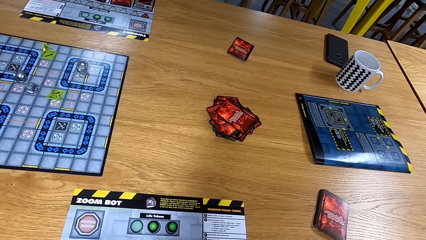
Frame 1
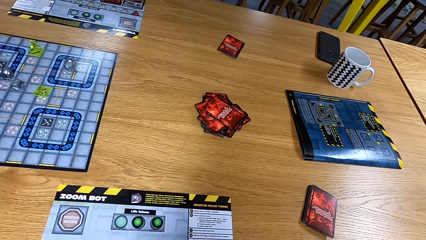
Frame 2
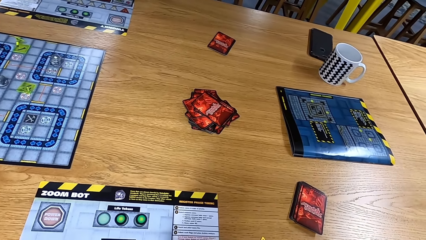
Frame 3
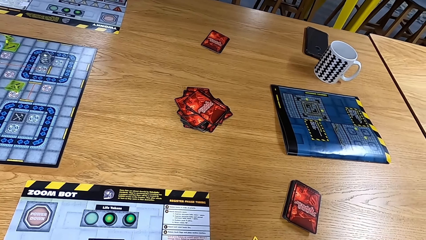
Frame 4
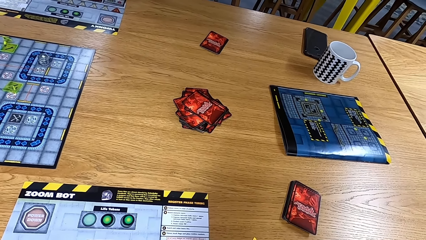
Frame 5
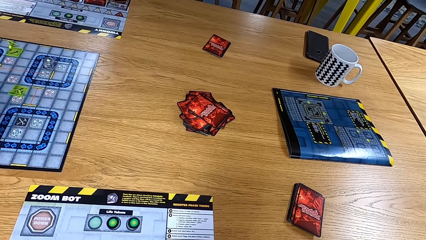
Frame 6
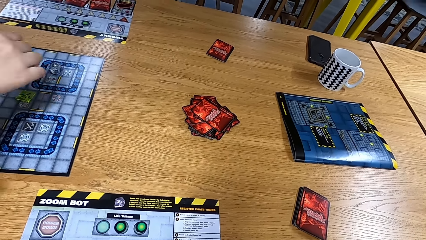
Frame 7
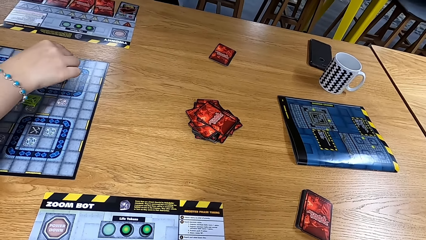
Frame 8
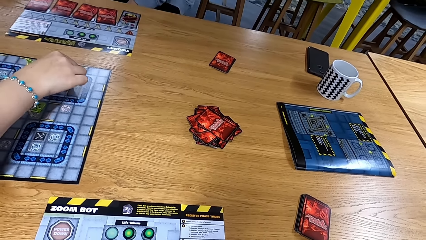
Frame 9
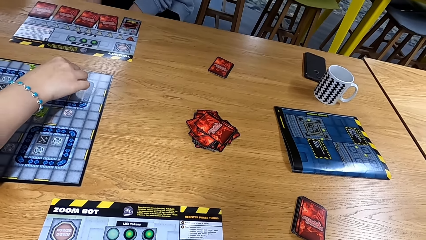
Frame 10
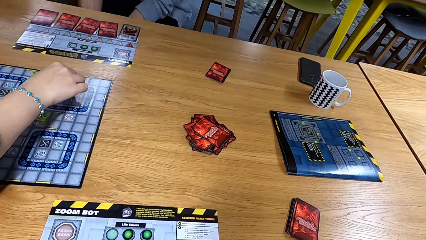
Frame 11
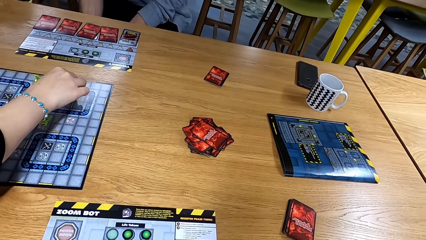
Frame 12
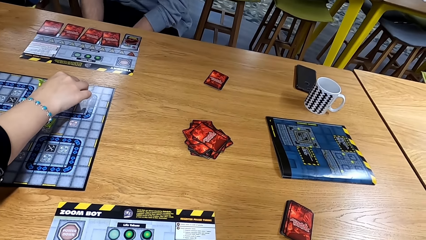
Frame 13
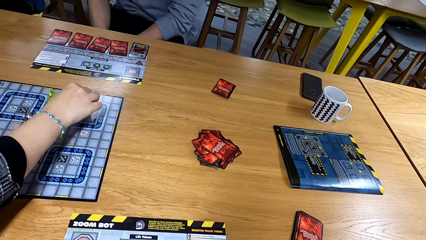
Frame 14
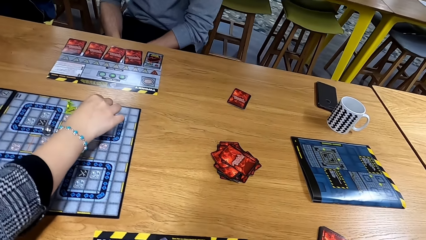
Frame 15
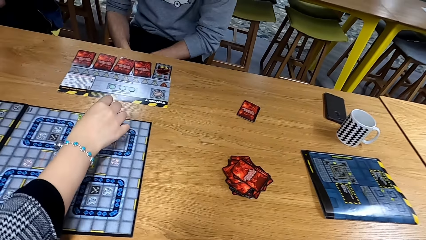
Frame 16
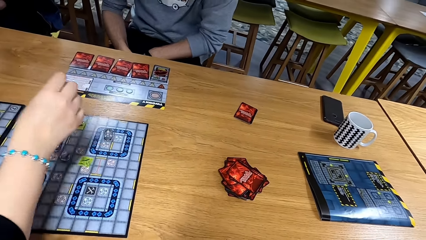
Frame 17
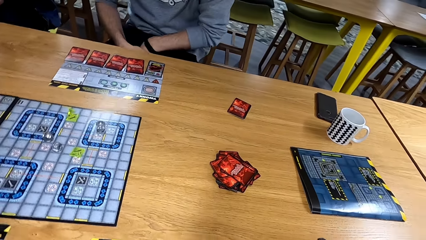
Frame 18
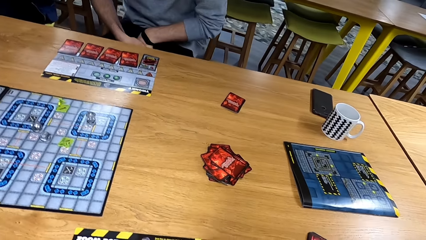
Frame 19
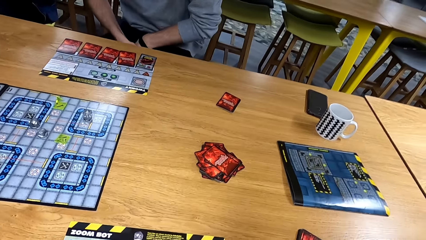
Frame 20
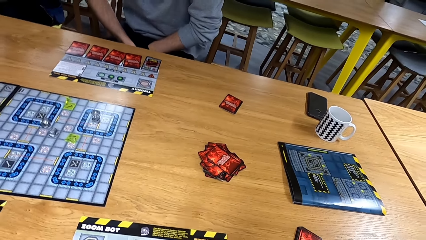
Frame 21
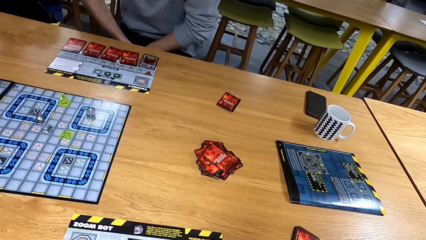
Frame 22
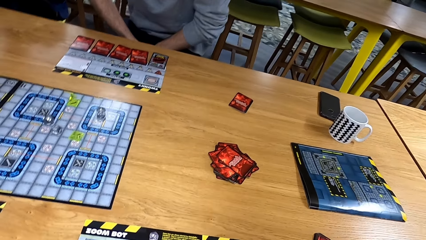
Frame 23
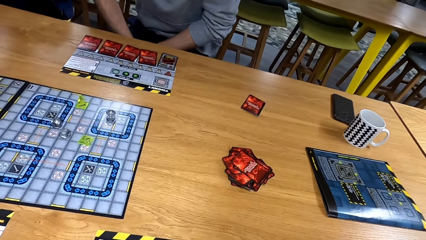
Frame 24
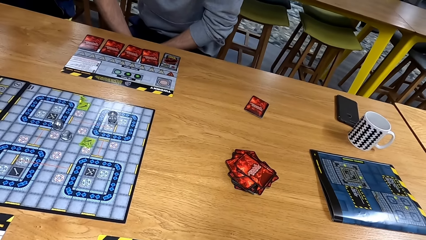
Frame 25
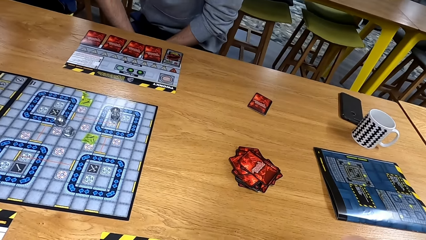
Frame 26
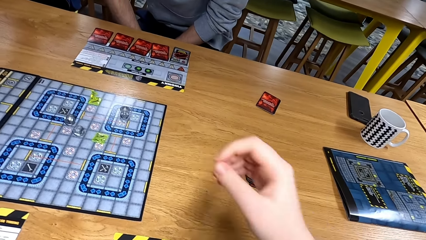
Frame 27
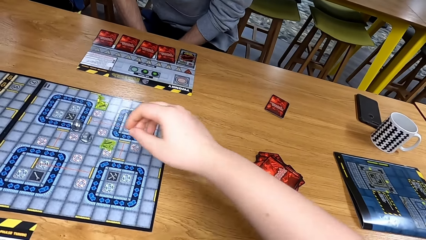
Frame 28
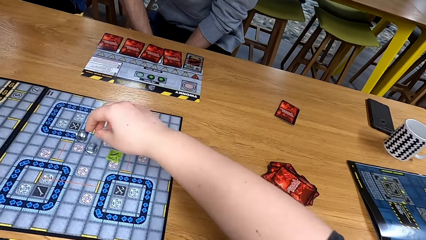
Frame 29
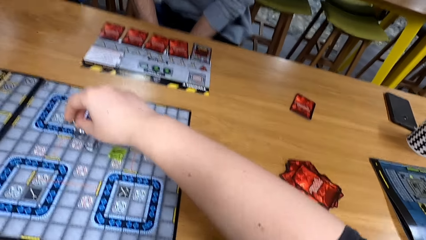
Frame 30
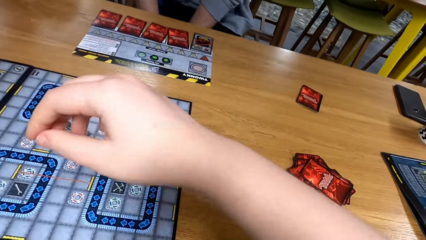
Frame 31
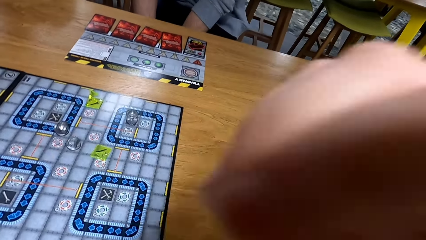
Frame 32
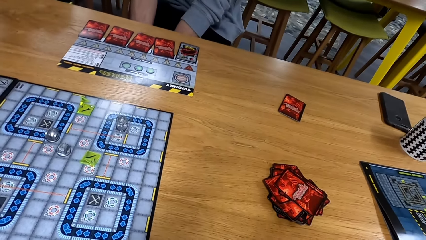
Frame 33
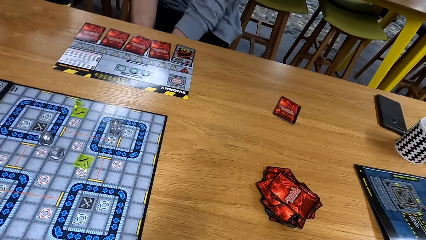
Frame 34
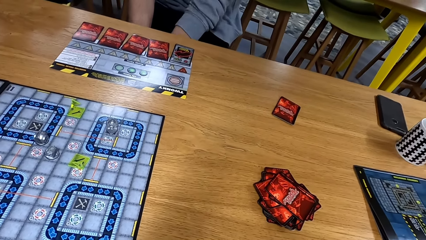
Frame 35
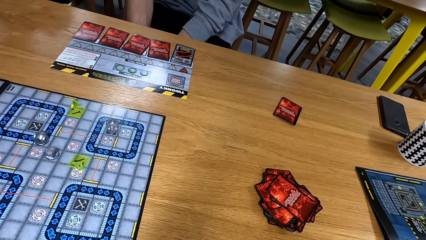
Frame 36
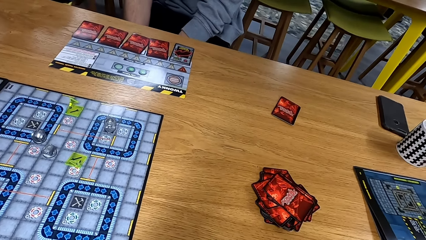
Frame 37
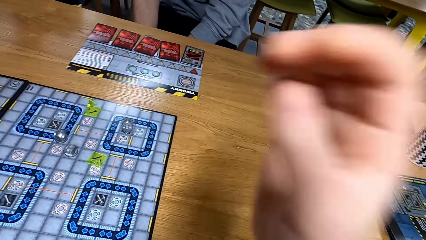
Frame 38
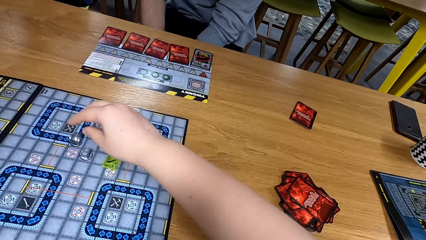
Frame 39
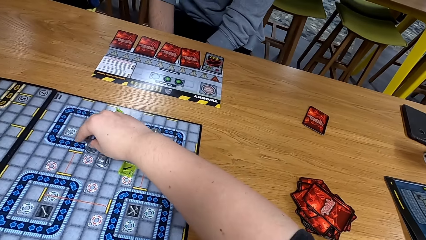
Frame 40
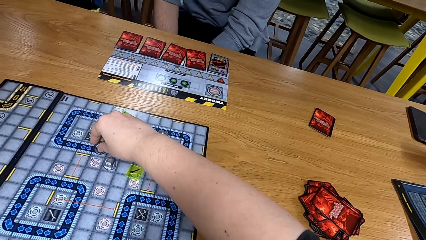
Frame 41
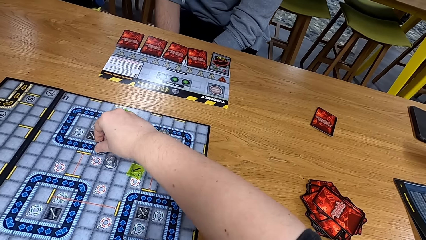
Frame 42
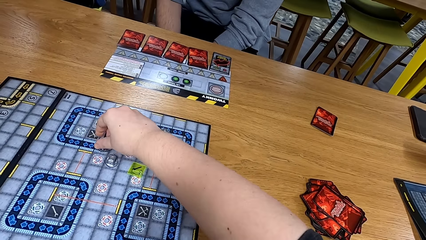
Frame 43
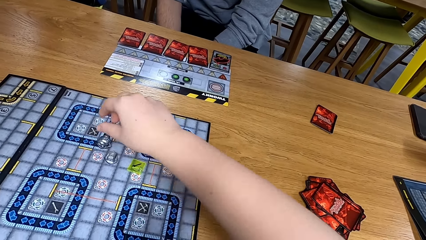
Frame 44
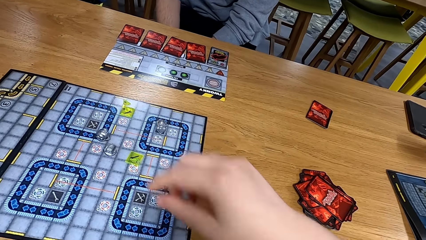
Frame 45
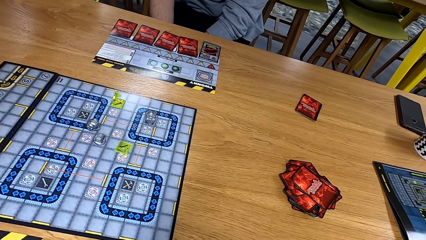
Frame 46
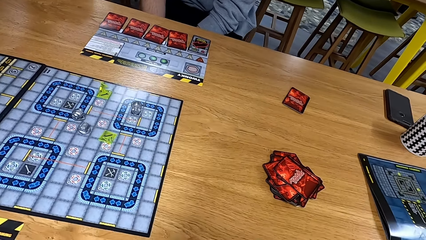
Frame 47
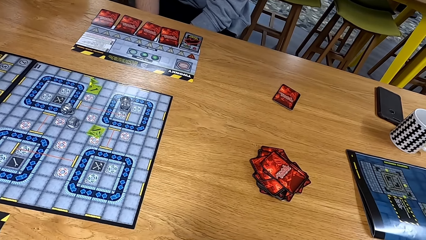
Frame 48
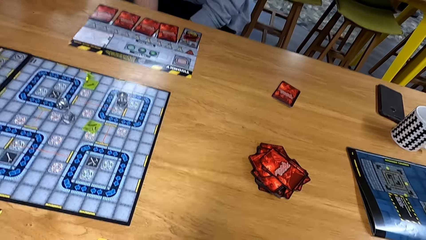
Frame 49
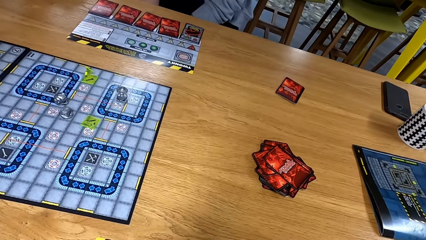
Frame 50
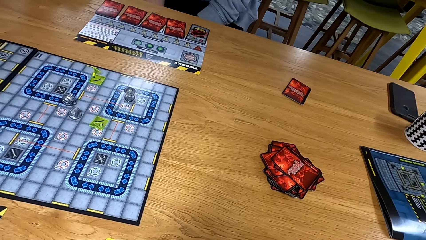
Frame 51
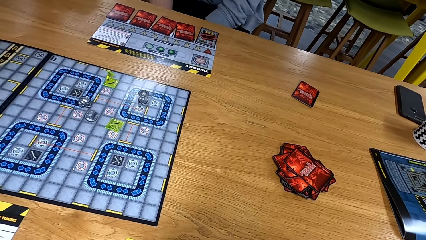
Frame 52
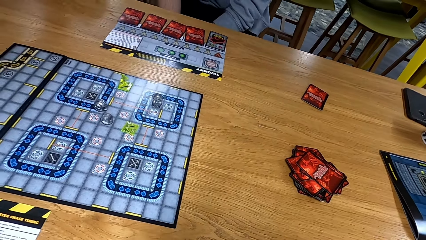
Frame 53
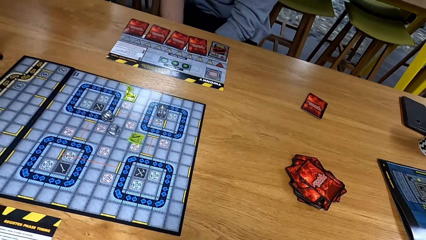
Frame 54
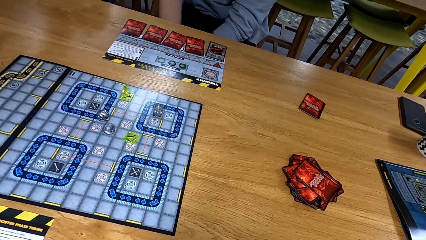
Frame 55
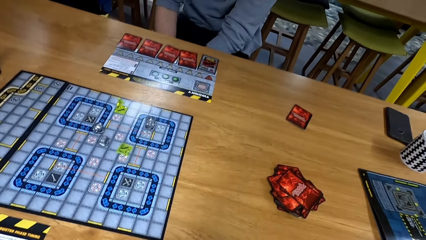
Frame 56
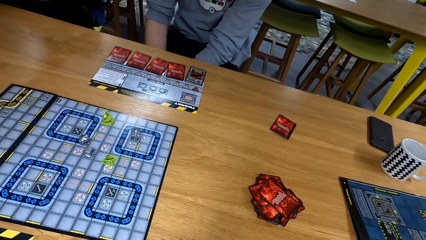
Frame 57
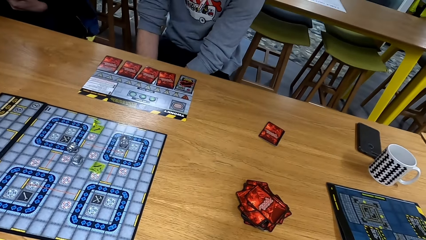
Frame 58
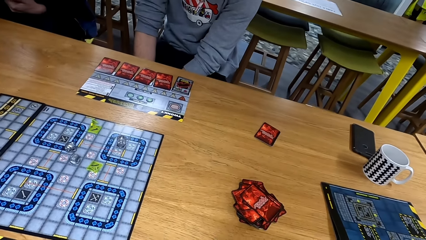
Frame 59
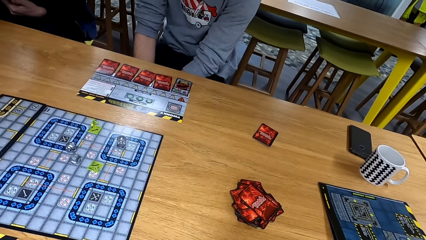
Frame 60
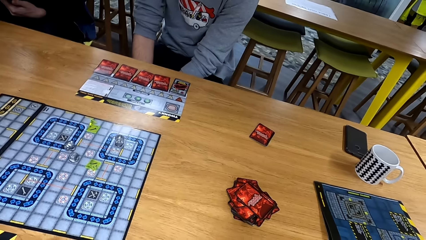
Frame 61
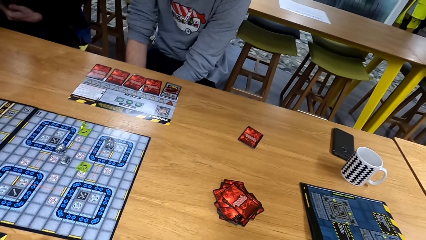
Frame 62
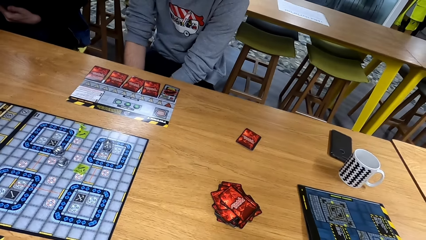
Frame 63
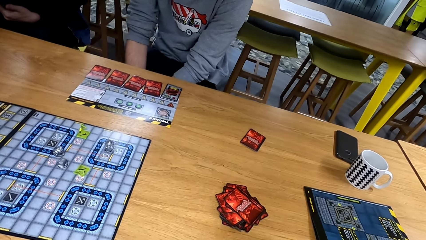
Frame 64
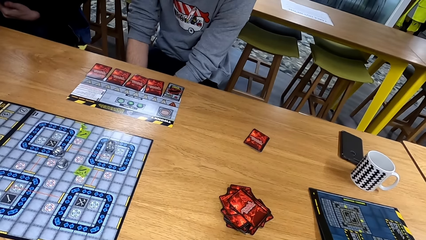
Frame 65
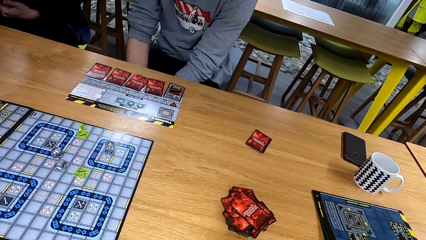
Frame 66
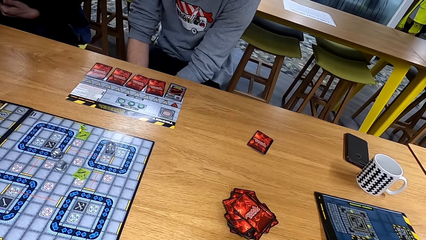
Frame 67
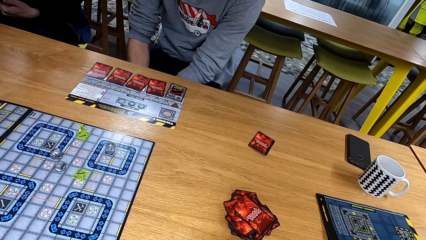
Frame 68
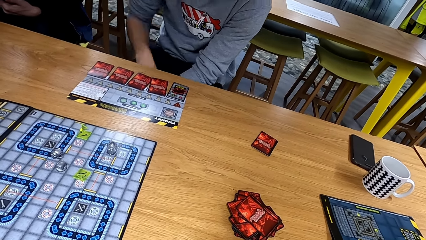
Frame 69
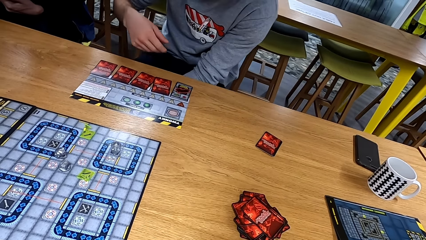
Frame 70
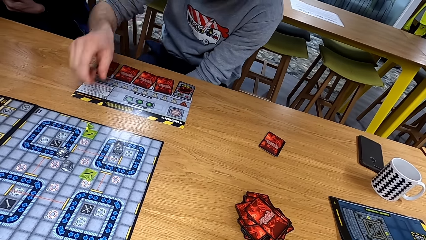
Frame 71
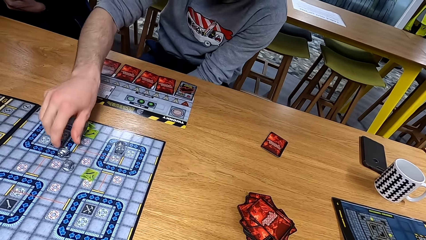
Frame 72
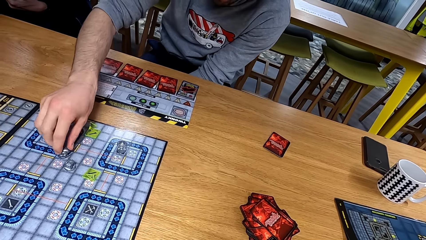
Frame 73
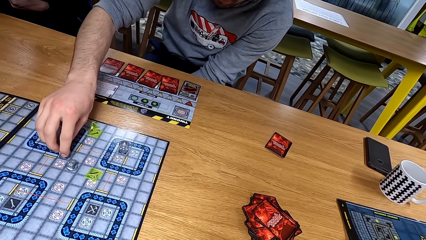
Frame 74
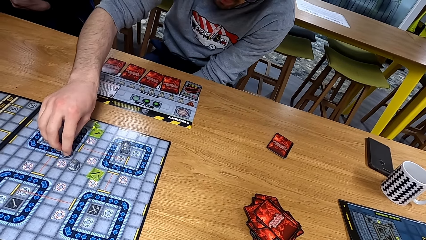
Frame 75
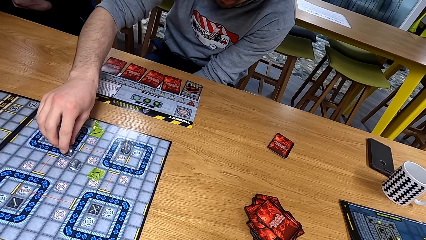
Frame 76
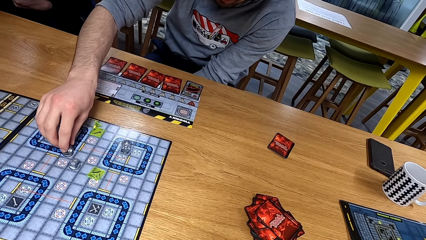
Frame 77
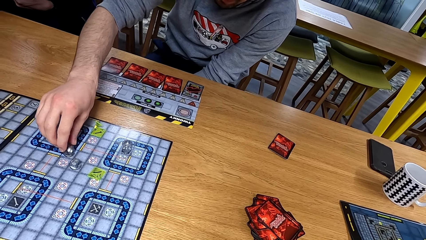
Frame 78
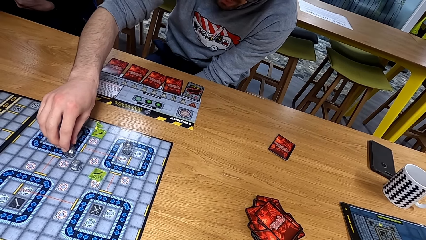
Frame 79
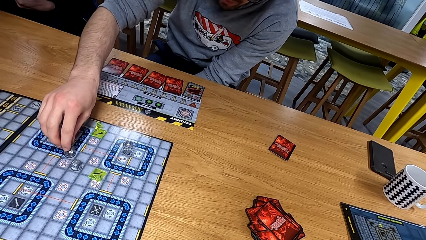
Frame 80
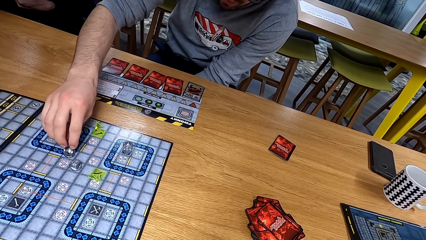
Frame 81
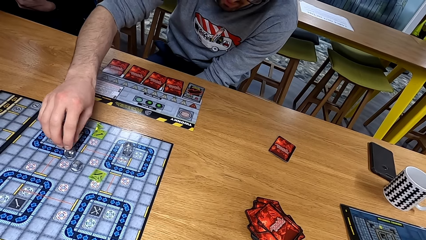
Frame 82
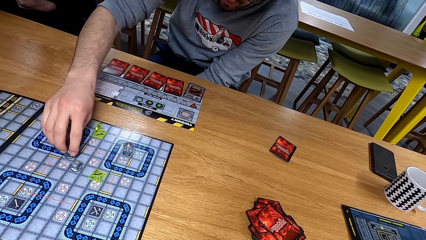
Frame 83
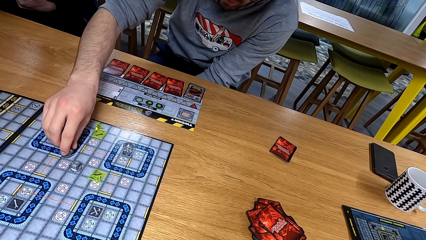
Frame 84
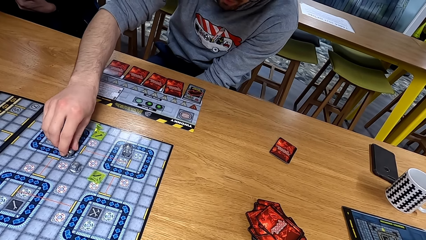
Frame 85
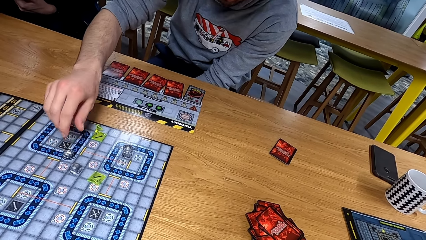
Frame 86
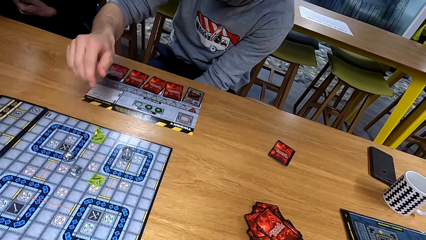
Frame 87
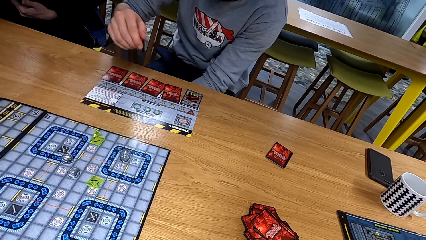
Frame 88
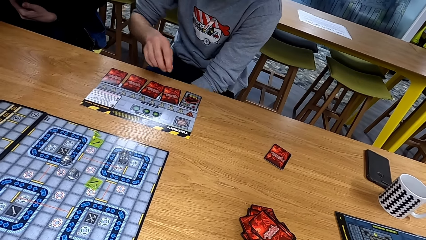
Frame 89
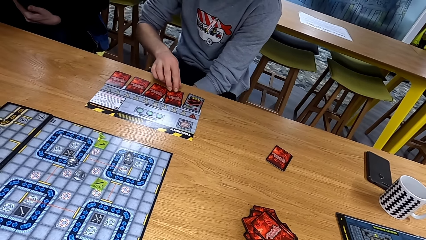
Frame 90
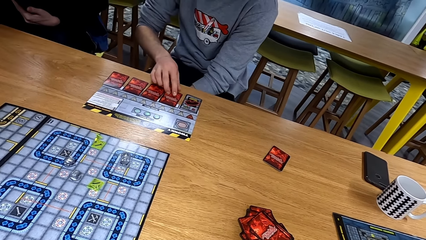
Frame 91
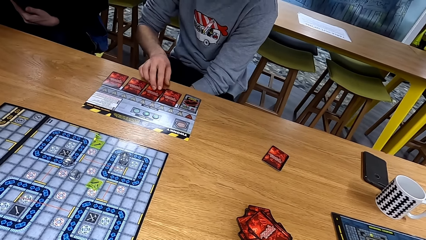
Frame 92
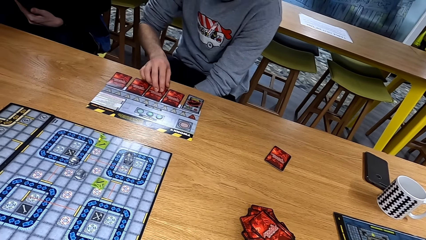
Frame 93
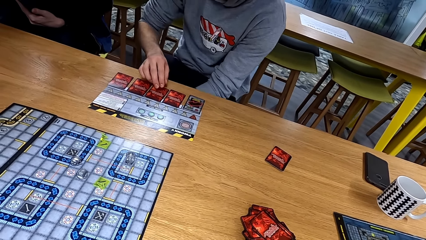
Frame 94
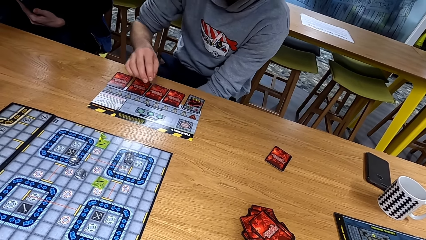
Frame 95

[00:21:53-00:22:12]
A man moves a dice on the playing board. The camera wearer moves a dice on the playing board. They place the hand on the board. They look around. Another man moves a dice on the playing board.
